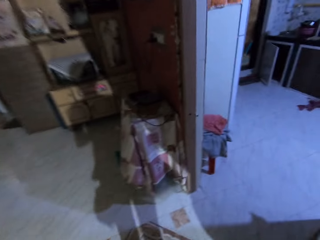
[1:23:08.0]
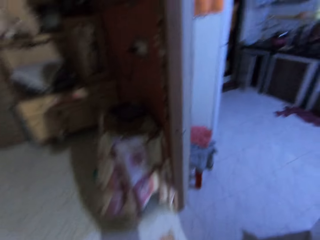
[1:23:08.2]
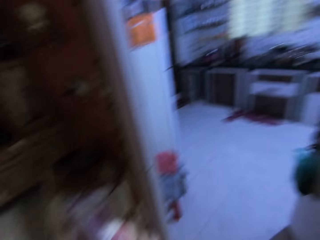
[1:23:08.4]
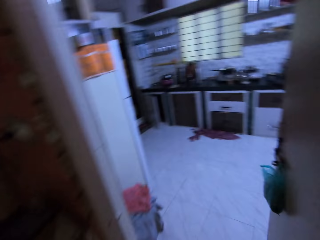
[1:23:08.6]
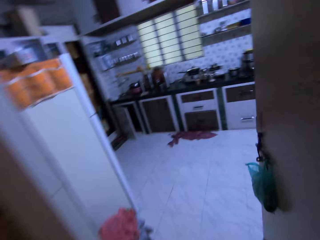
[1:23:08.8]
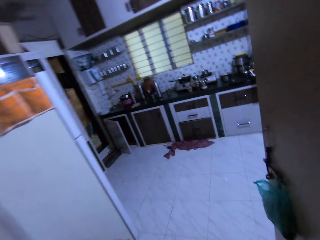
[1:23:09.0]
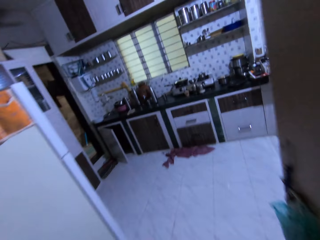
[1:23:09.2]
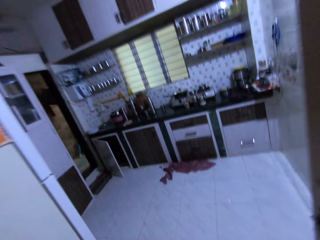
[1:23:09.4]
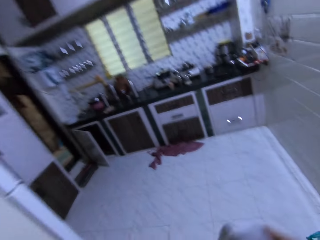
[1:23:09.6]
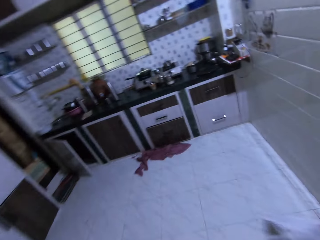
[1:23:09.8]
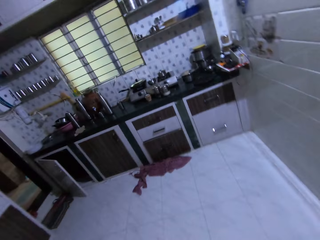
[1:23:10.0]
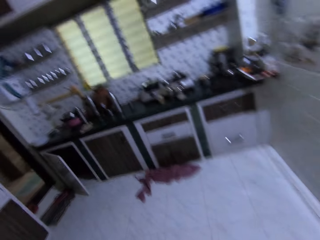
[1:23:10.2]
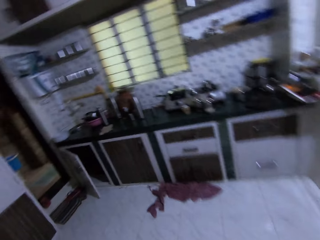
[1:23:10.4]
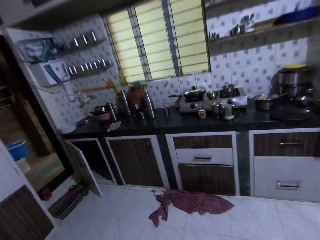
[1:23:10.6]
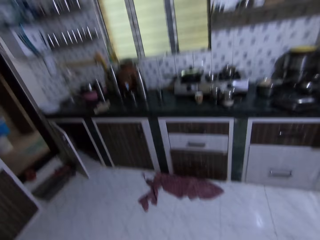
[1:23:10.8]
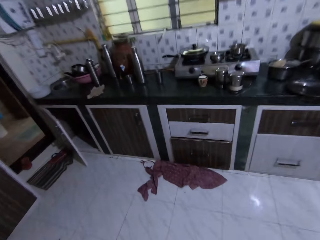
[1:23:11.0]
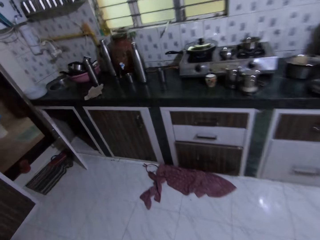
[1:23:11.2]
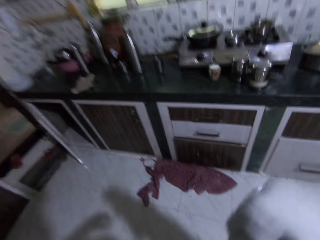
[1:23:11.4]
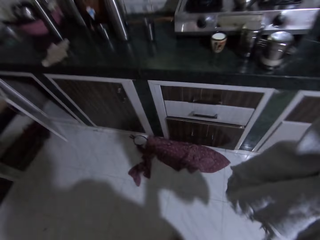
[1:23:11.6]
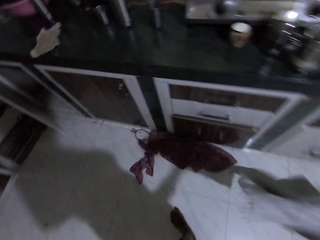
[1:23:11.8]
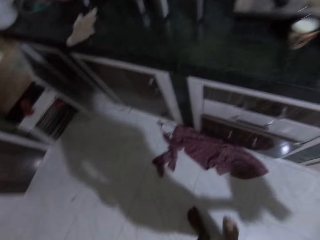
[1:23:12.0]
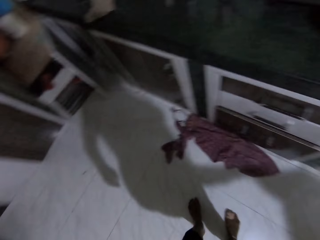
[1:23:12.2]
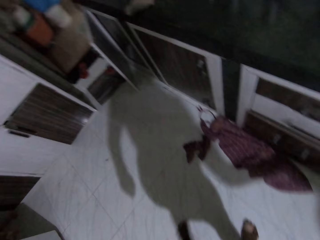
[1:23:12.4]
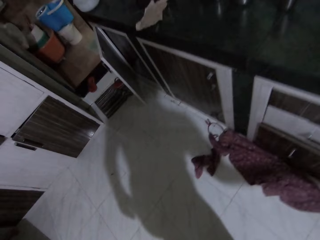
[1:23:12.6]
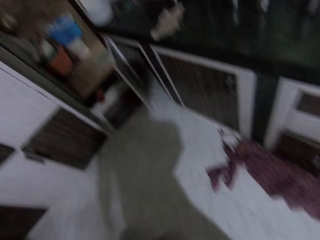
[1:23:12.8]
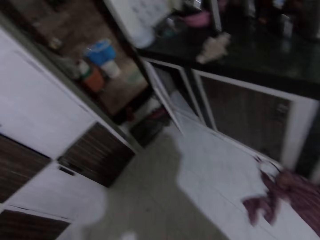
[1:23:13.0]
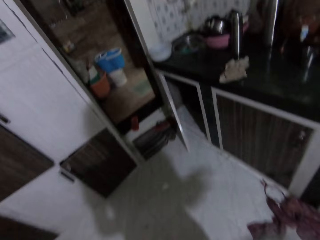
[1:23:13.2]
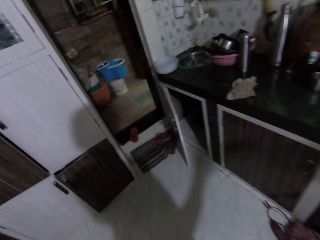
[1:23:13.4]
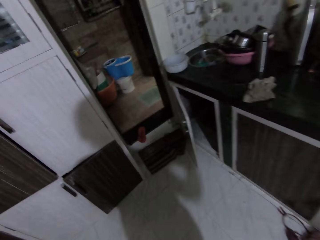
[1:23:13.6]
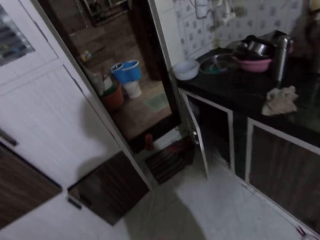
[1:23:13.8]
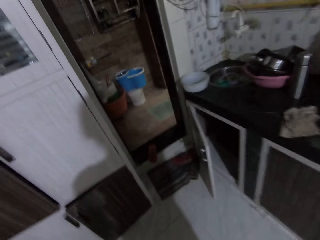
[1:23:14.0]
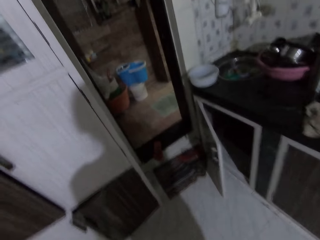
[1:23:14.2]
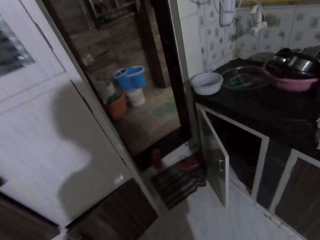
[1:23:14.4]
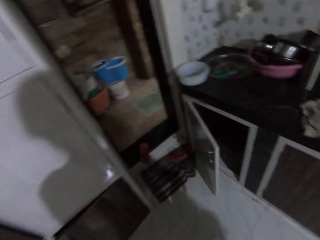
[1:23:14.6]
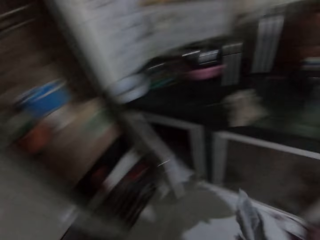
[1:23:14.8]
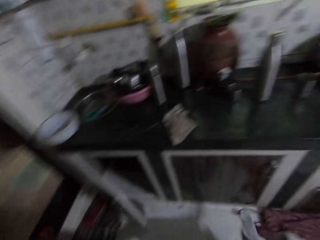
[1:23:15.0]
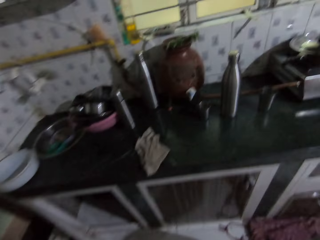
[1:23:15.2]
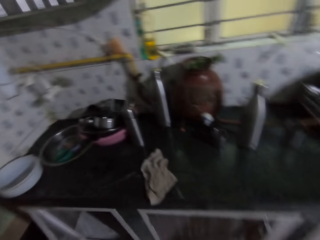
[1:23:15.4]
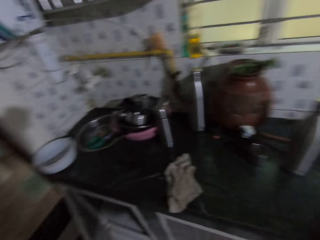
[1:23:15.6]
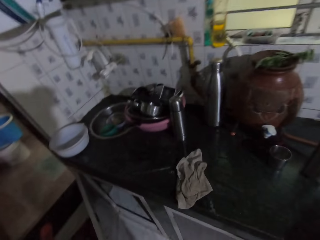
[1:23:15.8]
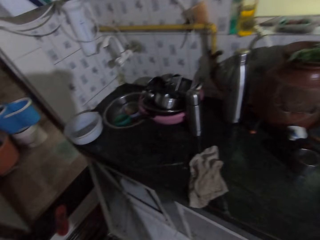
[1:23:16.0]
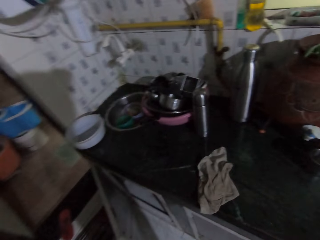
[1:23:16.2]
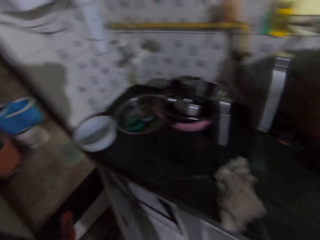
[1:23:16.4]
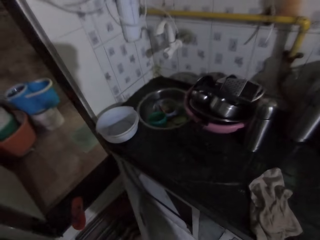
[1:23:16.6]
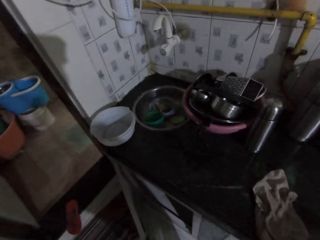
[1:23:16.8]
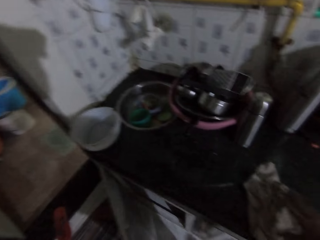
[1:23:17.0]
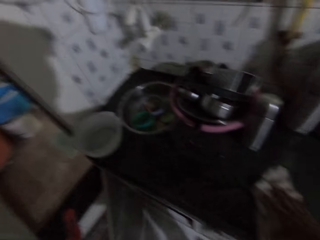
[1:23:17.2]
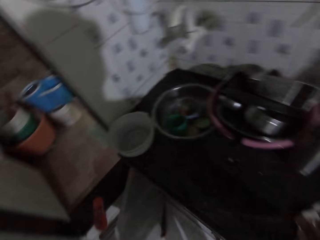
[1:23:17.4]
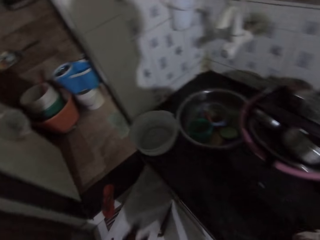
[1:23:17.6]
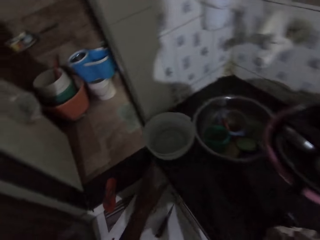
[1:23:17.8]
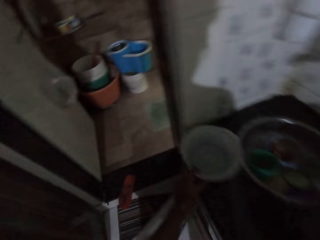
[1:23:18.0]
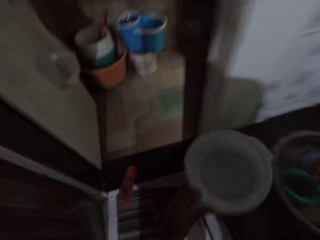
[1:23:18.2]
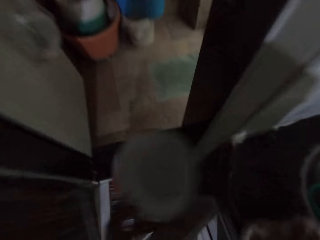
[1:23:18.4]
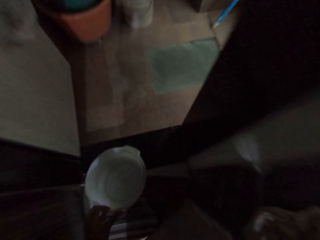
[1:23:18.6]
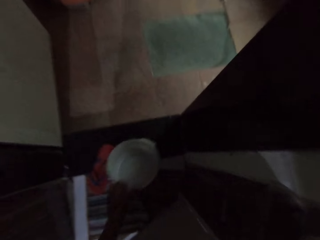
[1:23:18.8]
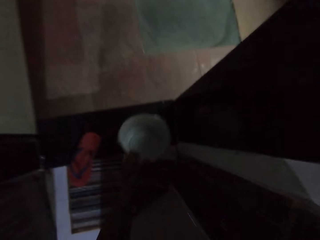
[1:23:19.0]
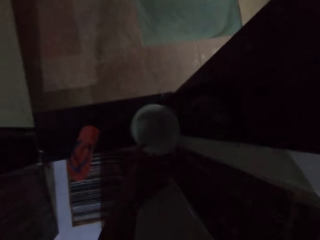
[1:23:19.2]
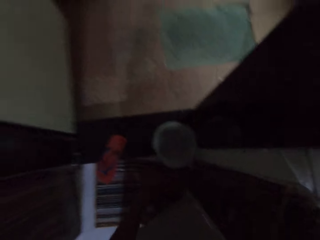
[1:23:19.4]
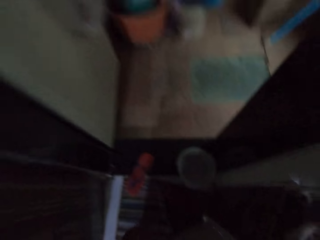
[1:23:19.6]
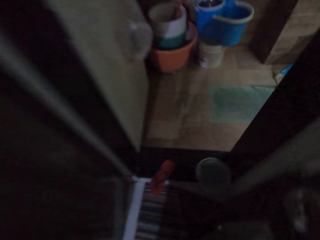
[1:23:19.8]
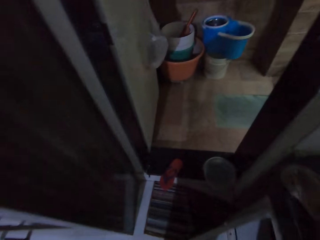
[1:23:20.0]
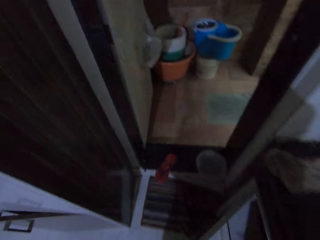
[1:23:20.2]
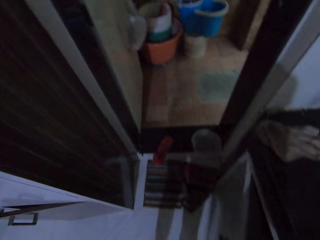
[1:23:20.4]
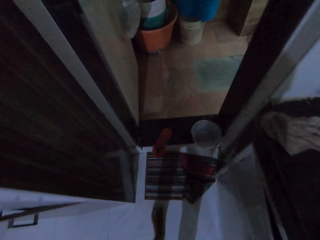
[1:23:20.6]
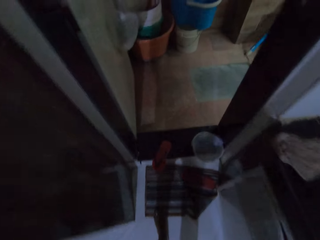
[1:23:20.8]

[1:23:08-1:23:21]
The camera wearer walks into the kitchen from the living room. She holds the white napkin in her right hand. She flips the white napkin in her right hand in the kitchen. She flips the white napkin again. She passes the white napkin from her left hand to her right hand. She moves a napkin on the countertop with her right hand. She picks up a white plate from the countertop with her left hand. She drops the white plate on a door post in the kitchen with her left hand.

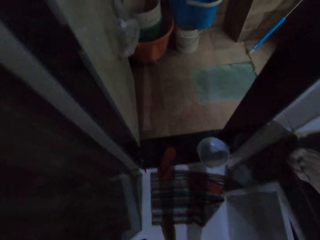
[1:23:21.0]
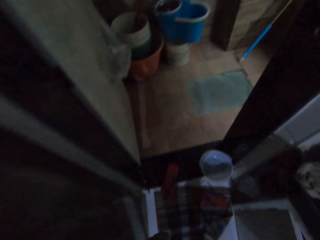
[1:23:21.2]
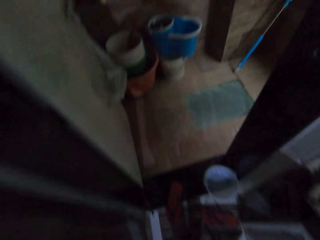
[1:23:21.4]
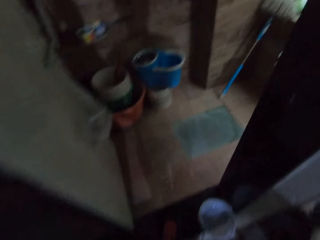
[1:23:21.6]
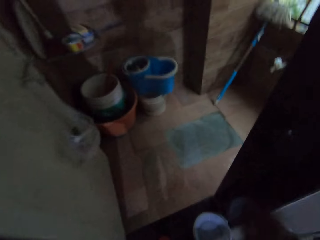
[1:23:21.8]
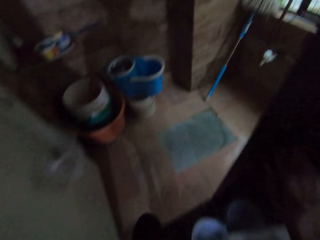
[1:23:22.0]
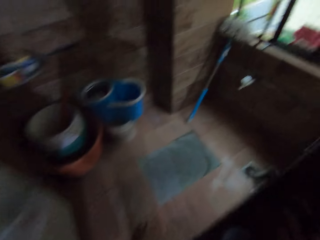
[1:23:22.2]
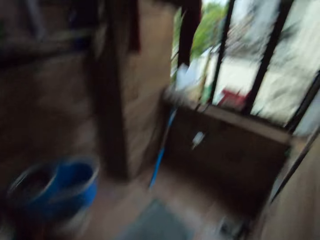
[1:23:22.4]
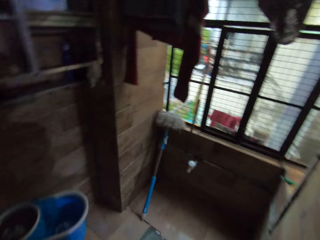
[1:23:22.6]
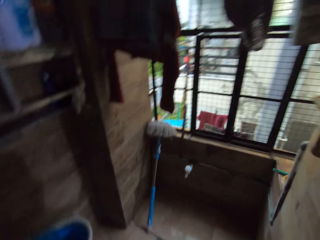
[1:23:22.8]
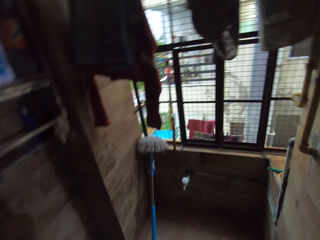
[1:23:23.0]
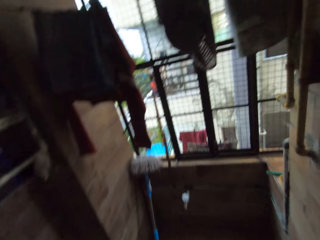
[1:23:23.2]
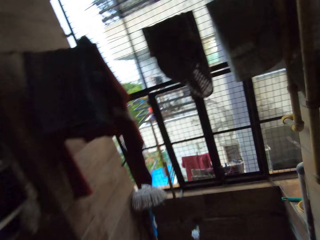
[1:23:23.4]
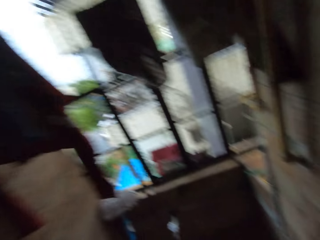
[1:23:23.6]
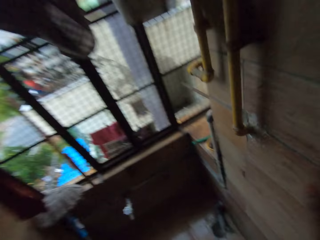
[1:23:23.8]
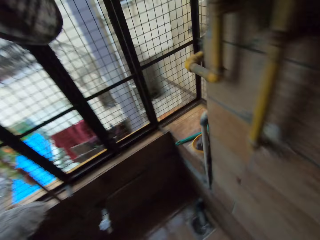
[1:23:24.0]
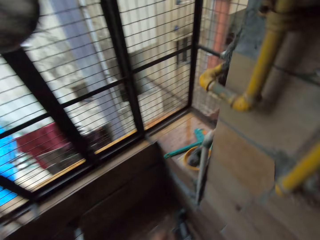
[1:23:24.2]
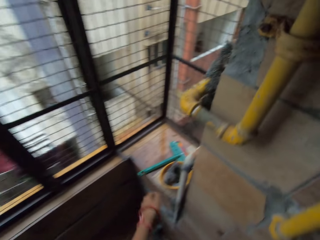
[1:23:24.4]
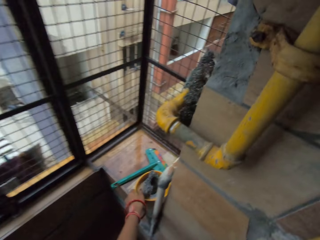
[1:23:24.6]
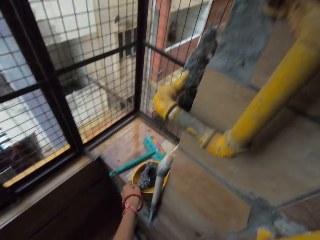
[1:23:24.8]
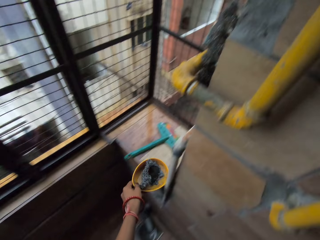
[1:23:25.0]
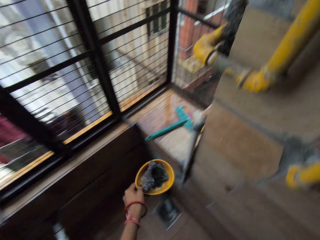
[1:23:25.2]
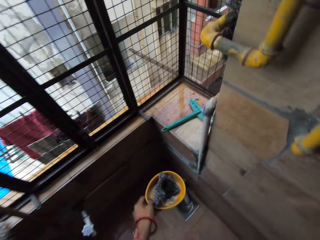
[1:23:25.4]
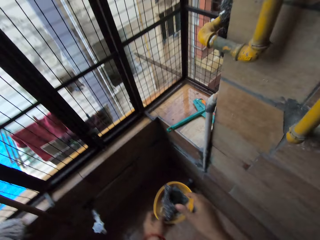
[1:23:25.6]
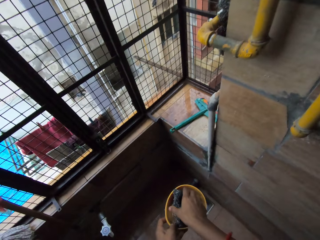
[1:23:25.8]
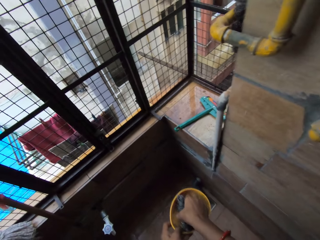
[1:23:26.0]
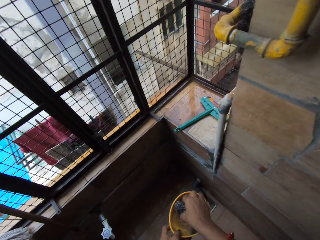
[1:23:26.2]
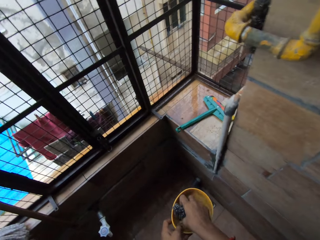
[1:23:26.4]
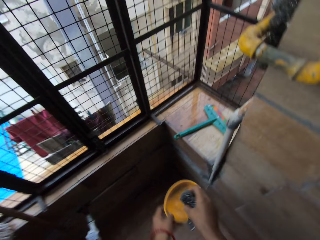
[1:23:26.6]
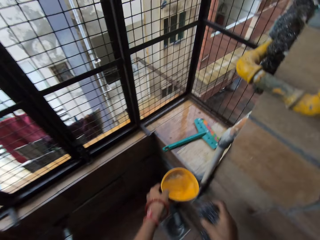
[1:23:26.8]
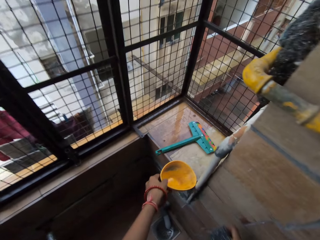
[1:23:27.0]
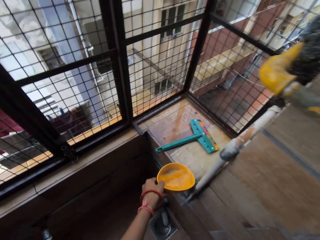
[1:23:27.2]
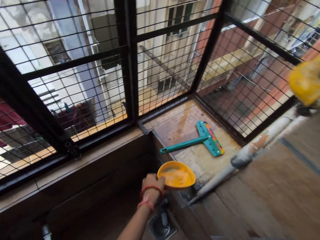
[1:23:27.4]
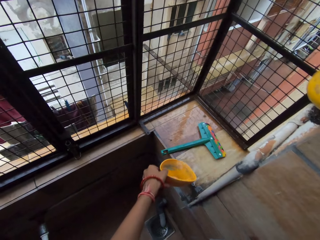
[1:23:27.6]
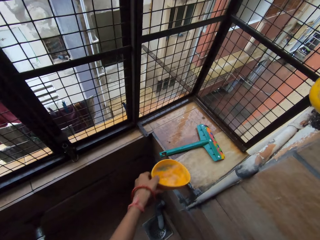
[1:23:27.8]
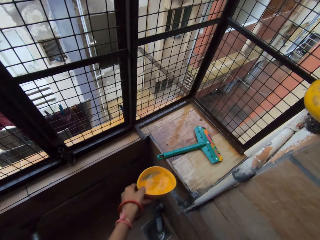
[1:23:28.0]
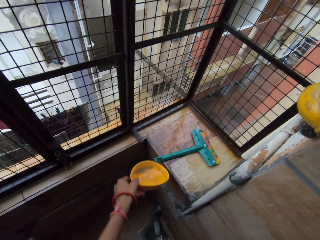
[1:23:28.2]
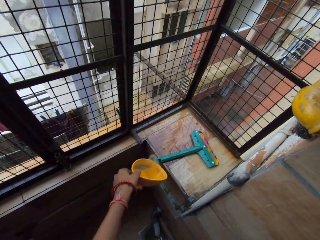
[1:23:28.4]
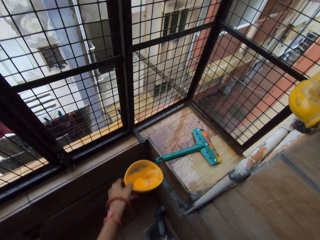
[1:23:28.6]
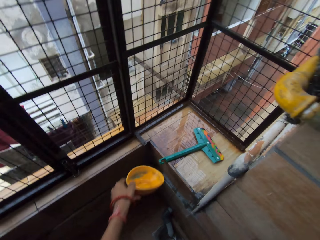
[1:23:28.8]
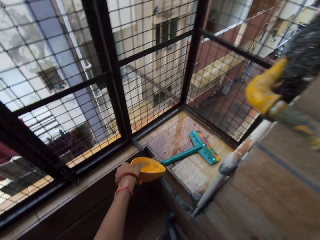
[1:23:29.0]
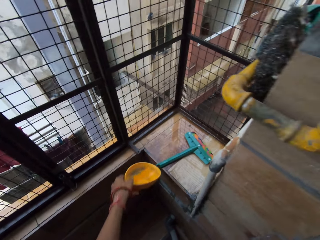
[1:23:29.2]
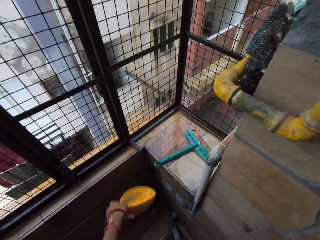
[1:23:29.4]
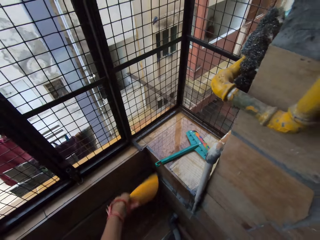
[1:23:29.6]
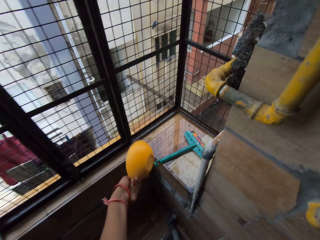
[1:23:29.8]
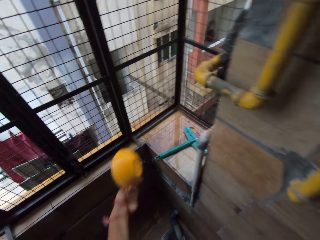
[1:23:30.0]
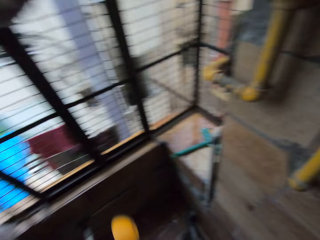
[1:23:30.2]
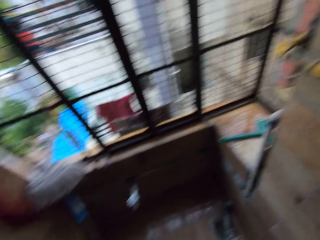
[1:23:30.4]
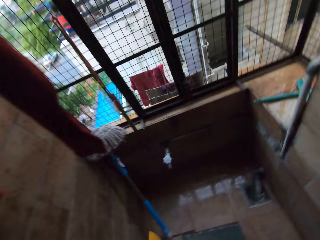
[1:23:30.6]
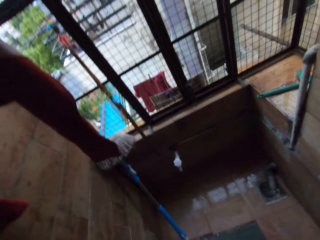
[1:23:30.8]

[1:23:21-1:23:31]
The camera wearer walks into a laundry room from the kitchen. She picks up a yellow bowl from a pavement in the laundry room with her left hand. She picks up a sponge from the yellow bowl in her left hand with her right hand. She pours the water bowl on the pavement with her left hand. She pours the water in the yellow bowl on the floor in the laundry room.
